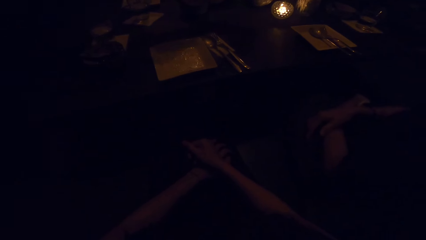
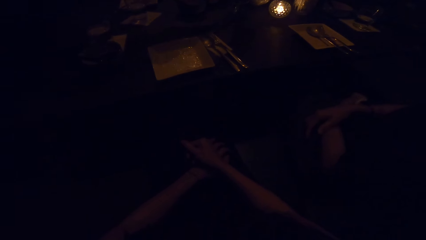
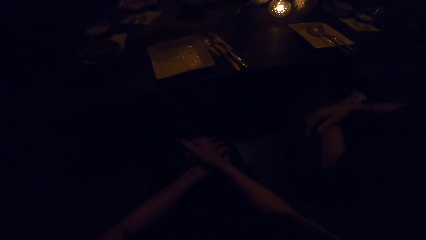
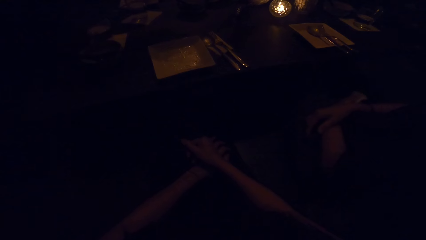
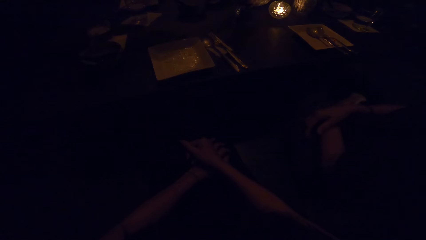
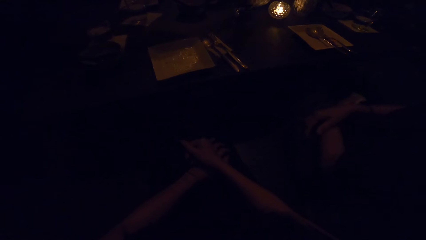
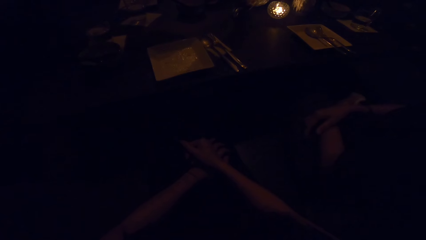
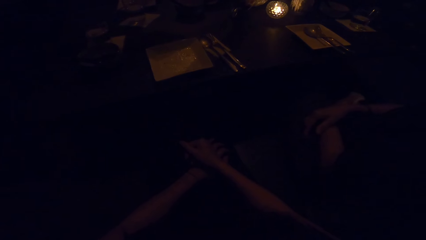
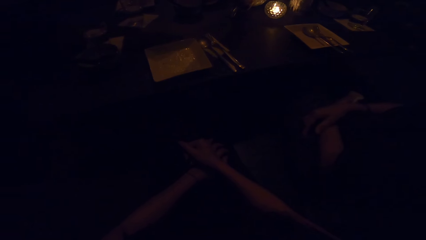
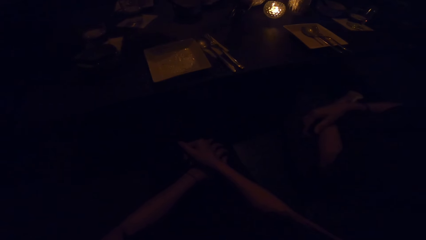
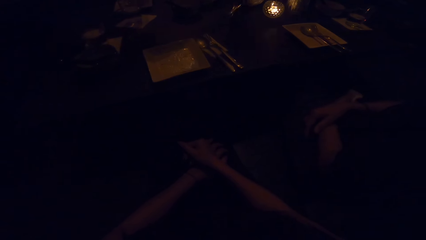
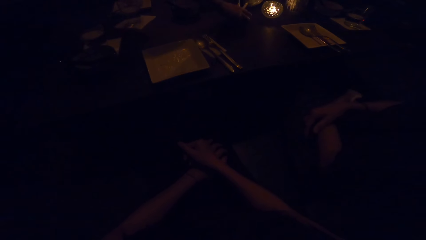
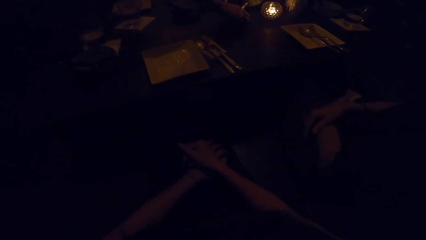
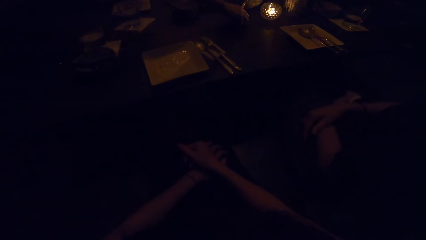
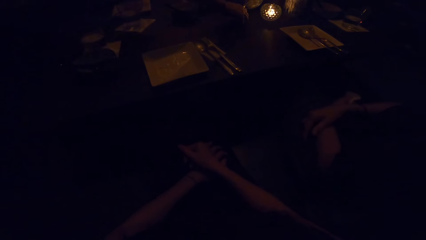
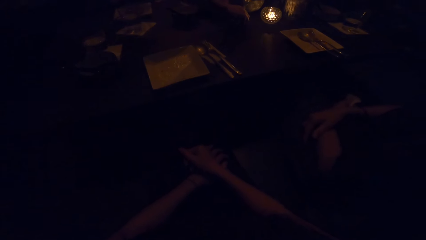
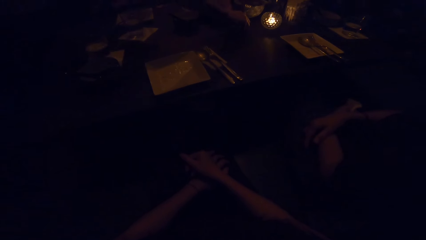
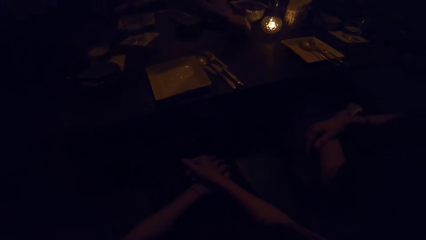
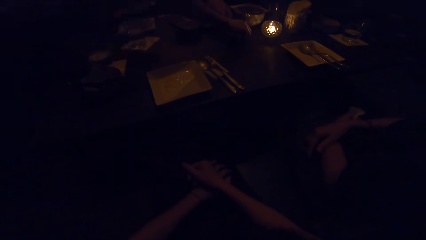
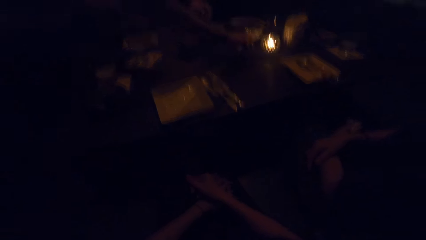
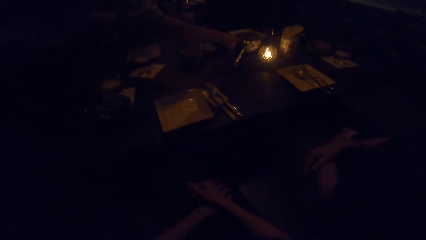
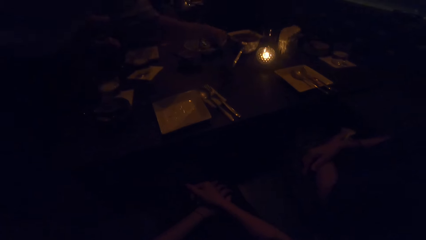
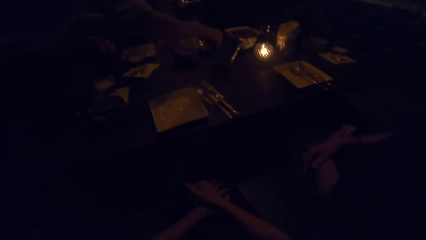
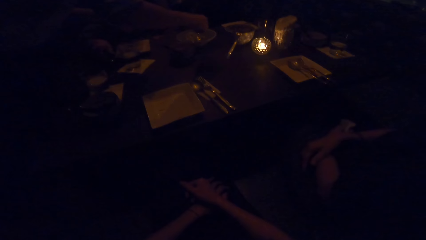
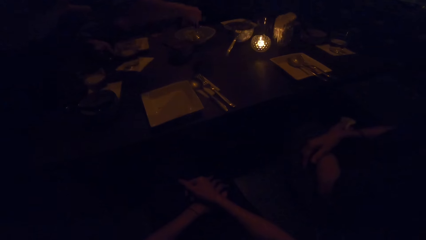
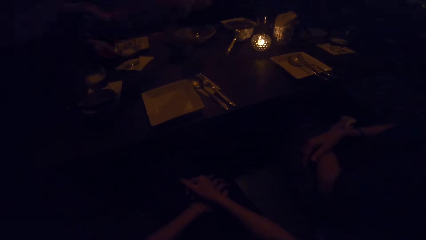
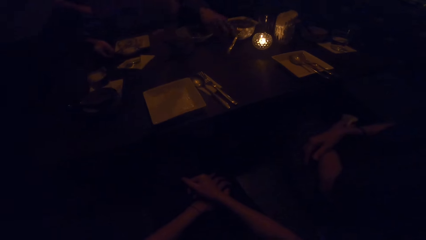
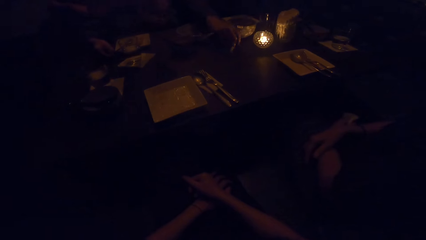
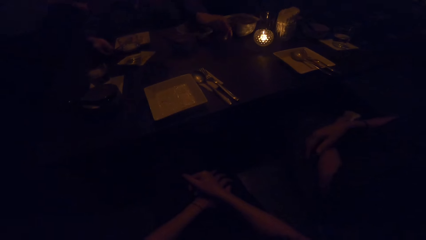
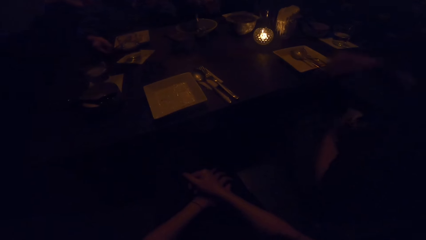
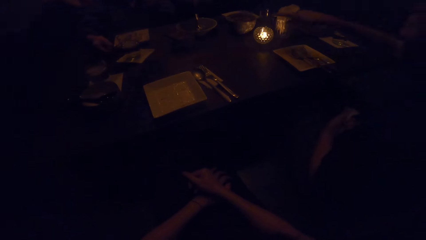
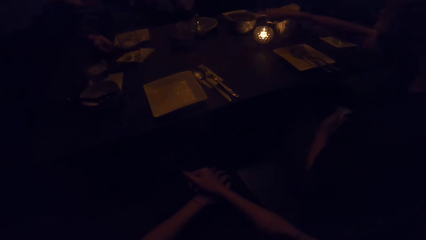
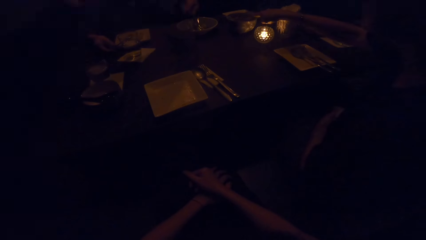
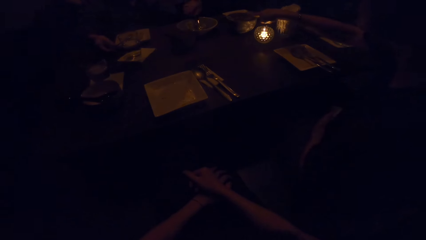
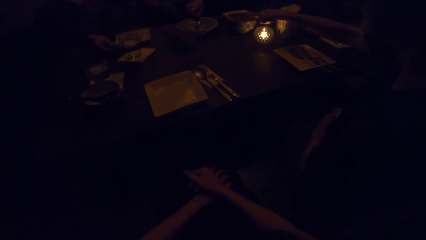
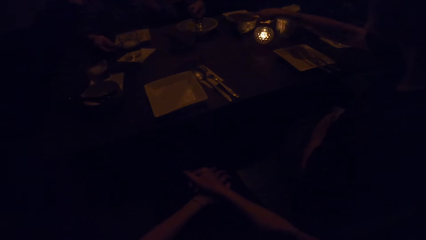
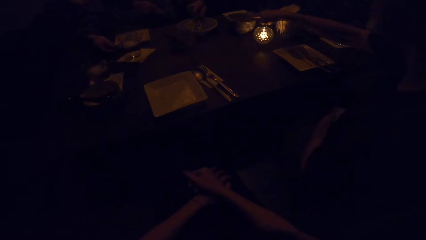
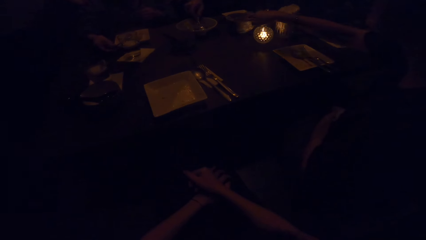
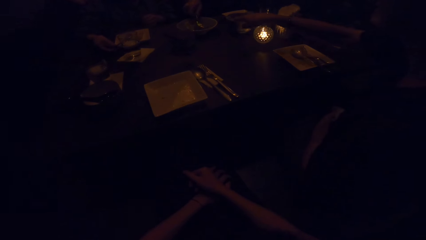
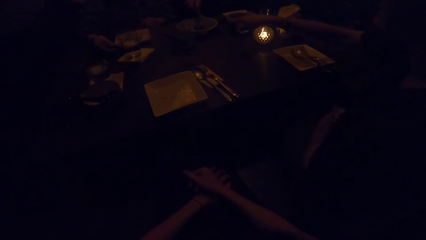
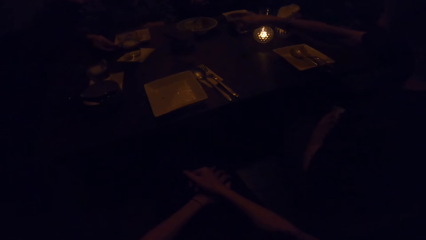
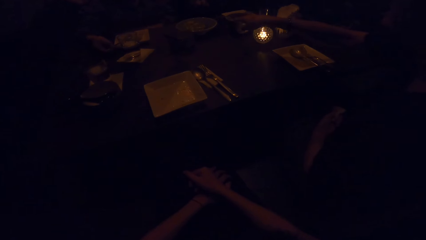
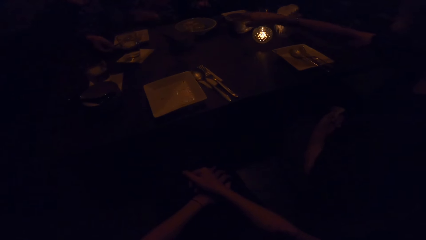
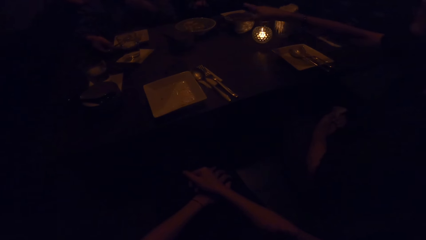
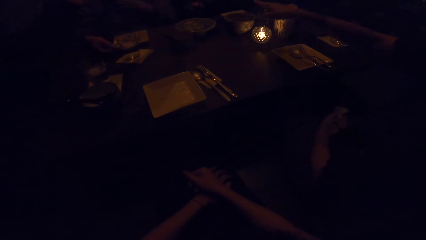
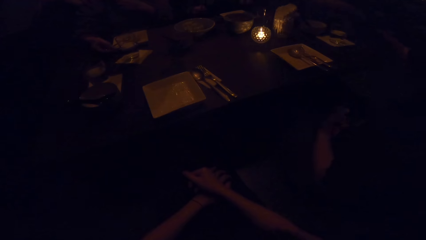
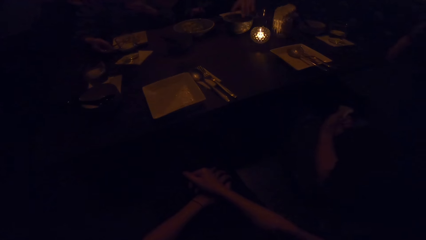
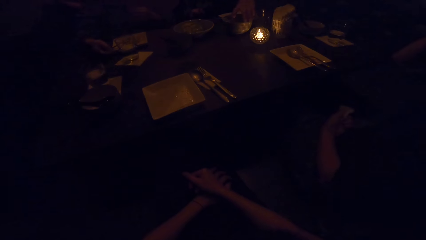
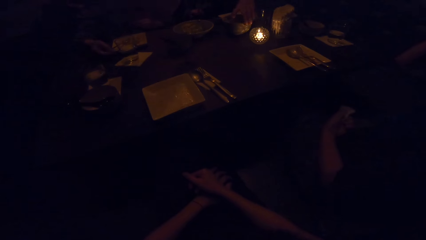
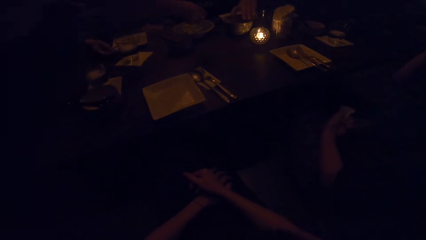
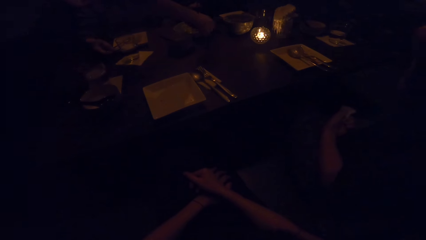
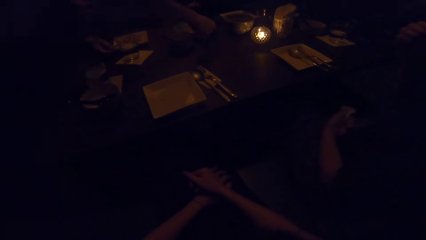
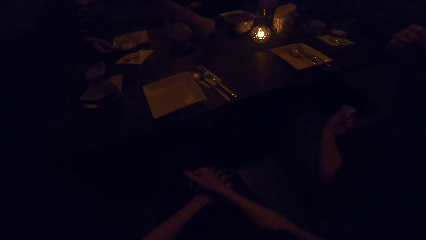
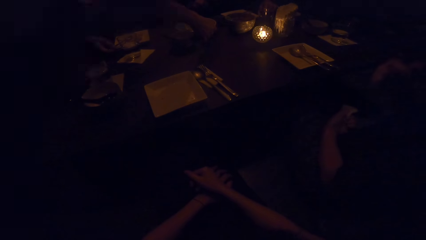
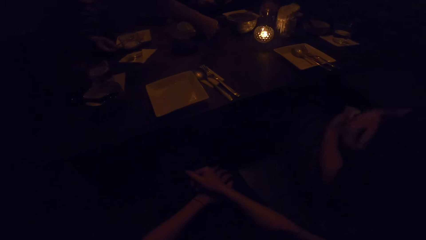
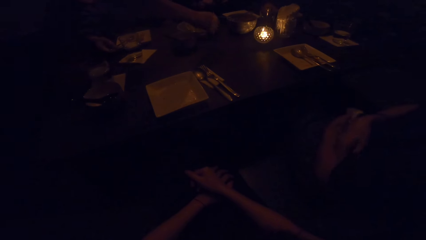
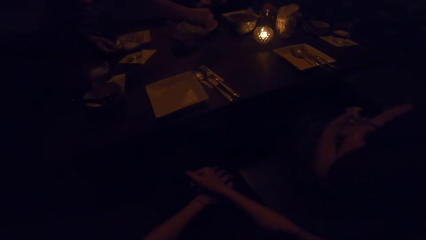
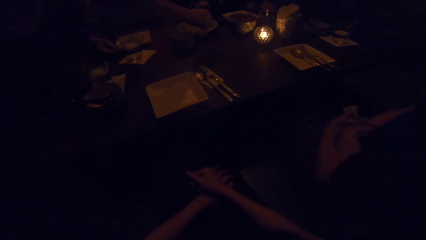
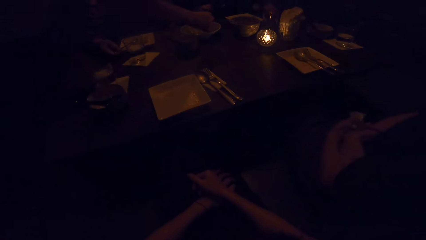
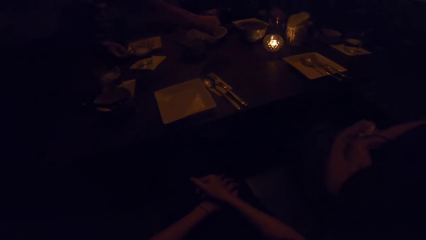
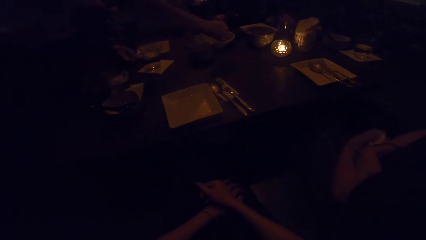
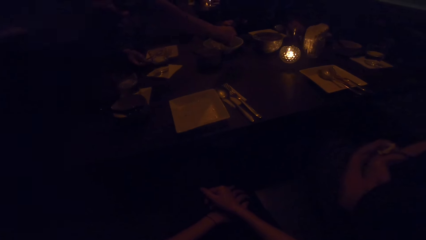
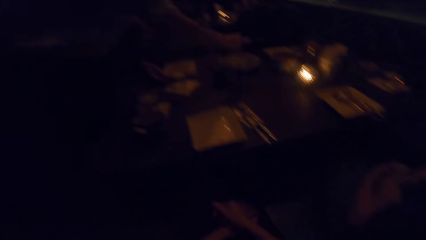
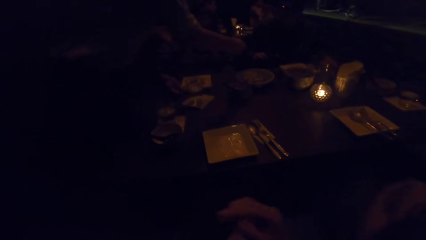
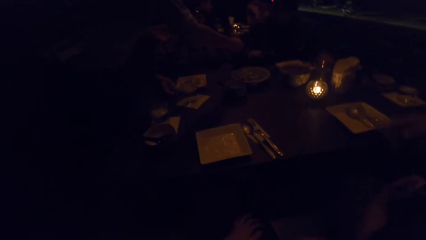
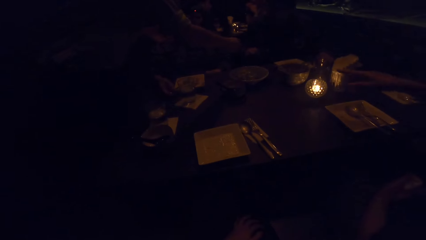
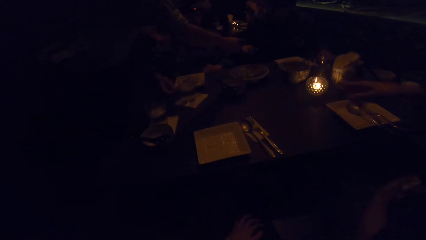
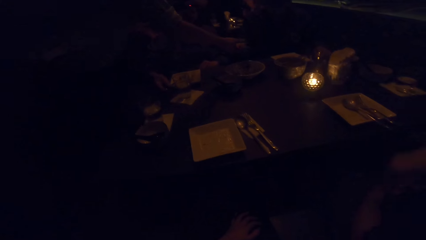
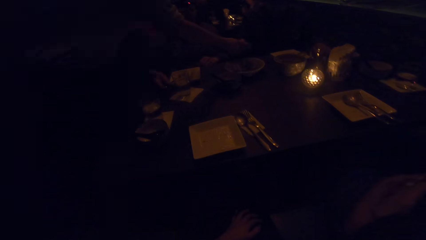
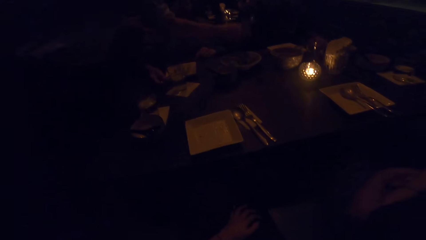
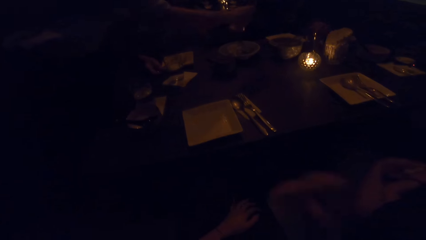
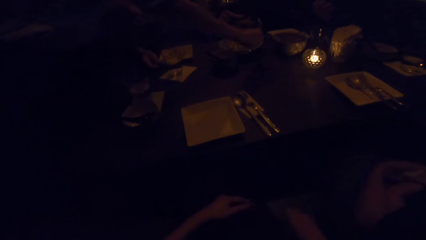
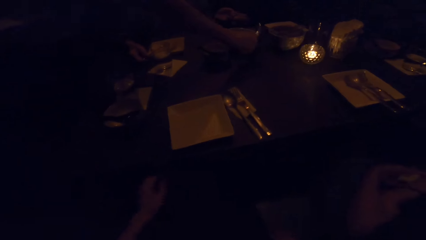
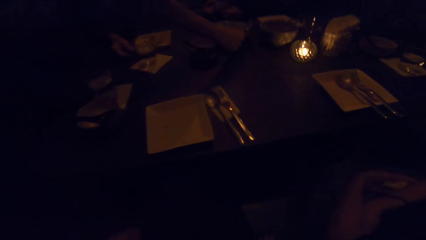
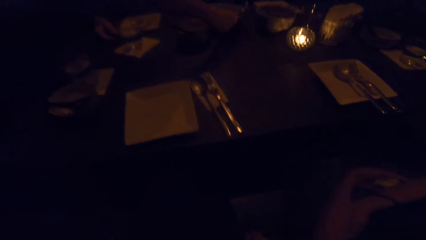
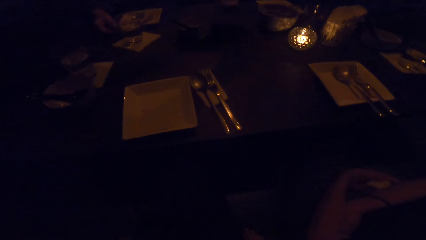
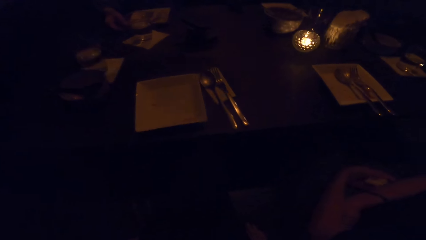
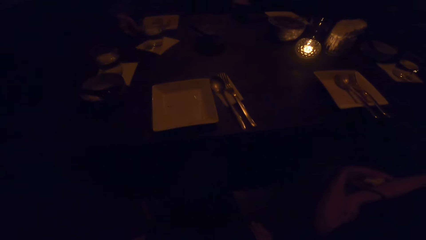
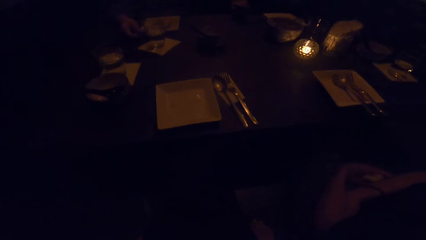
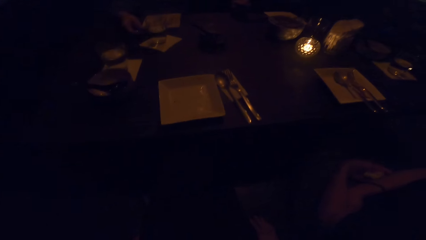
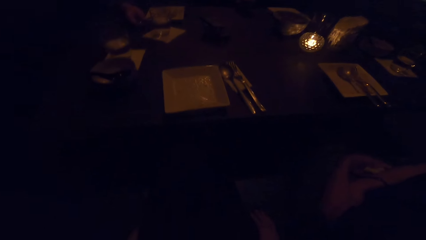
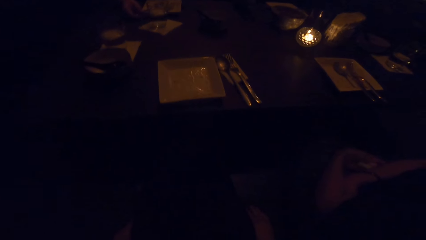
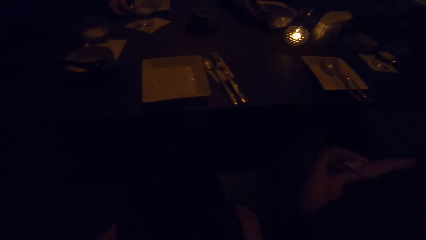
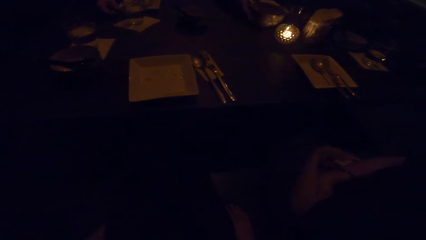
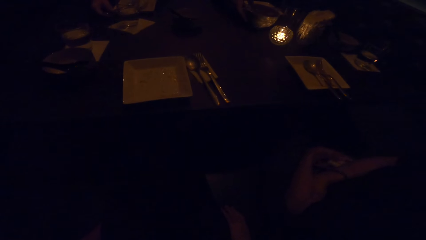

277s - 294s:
The camera wearer looks around. A man picks up cutlery from the table. A woman points at the table. The man puts the cutlery in the bowl. The woman points on the table. The camera wearer looks around. Another man carries the plate from the table.
